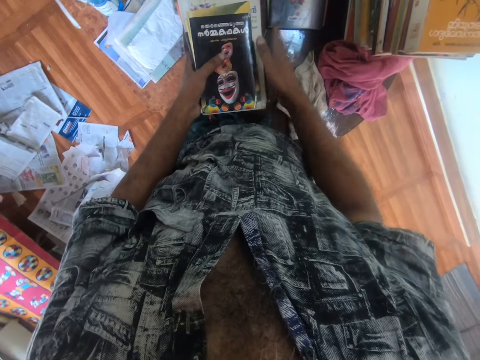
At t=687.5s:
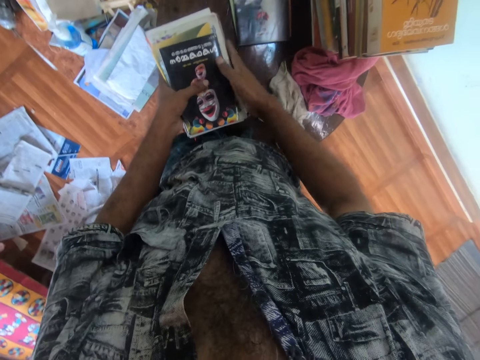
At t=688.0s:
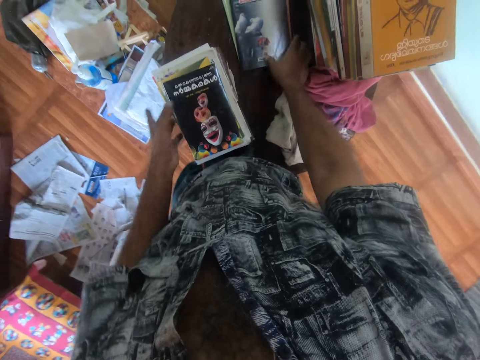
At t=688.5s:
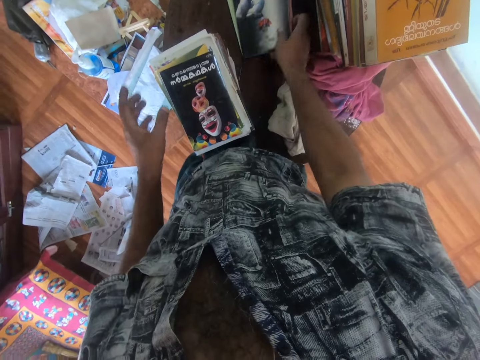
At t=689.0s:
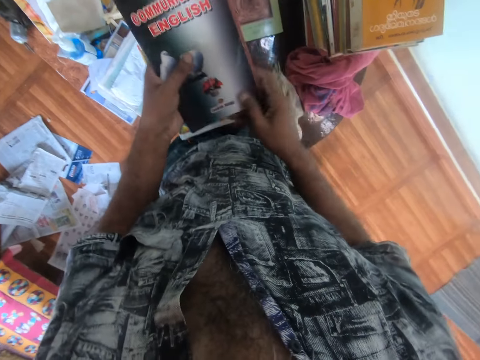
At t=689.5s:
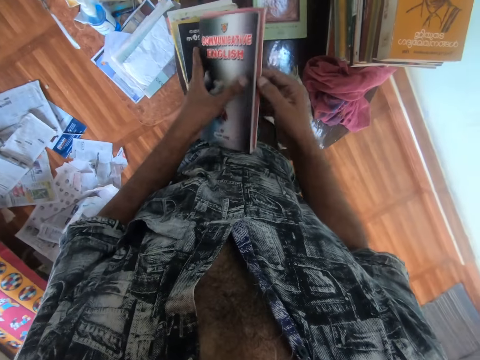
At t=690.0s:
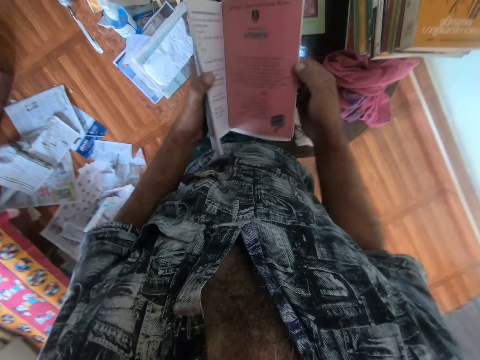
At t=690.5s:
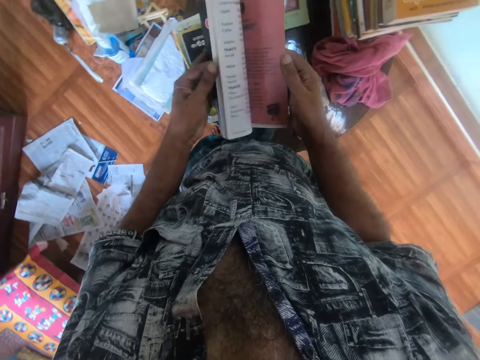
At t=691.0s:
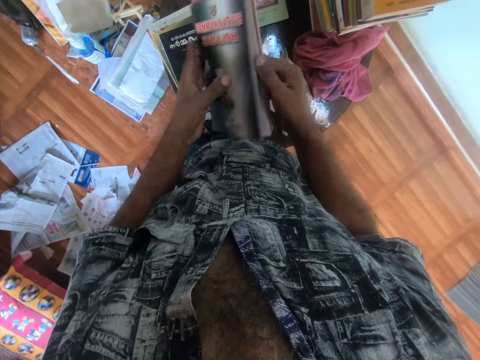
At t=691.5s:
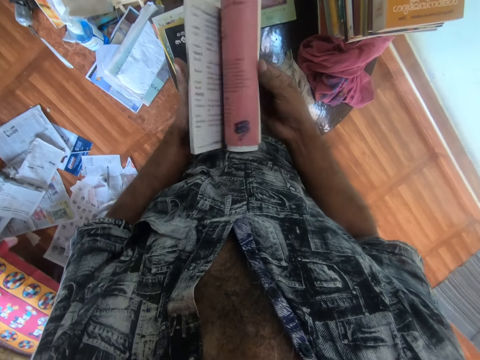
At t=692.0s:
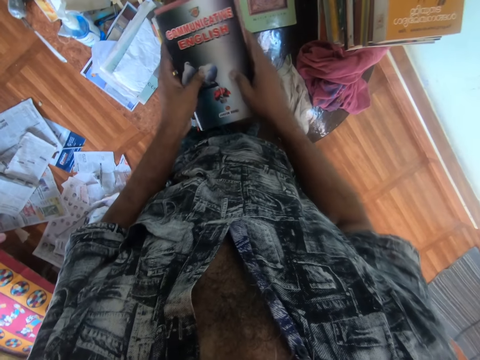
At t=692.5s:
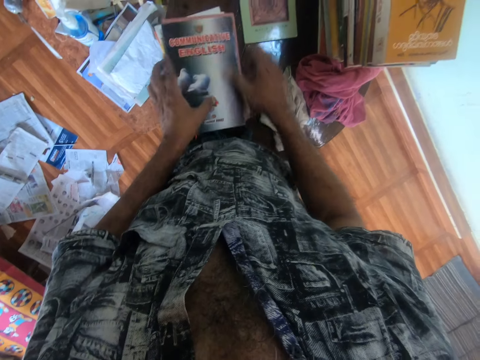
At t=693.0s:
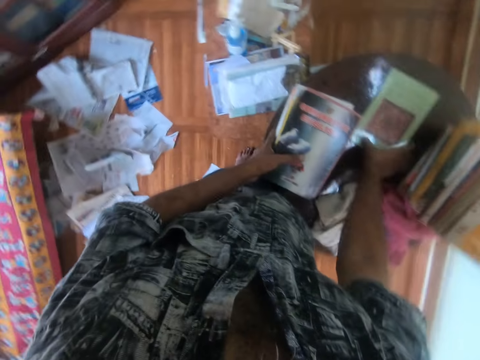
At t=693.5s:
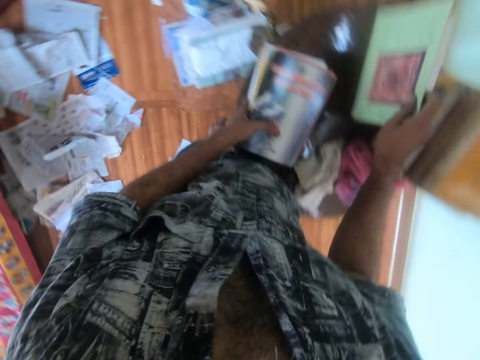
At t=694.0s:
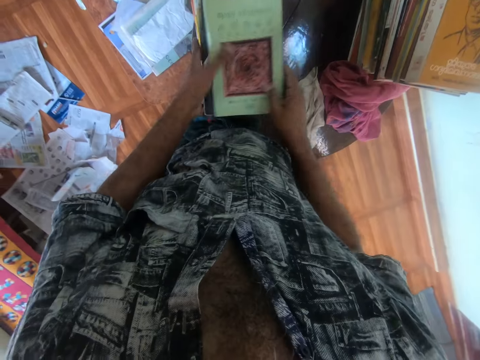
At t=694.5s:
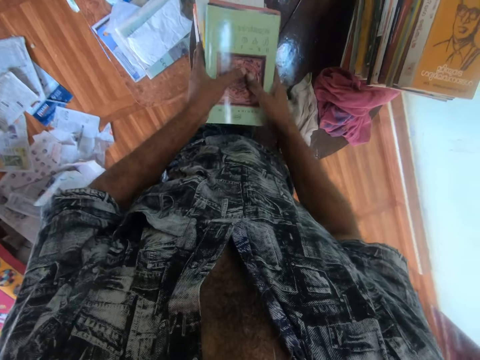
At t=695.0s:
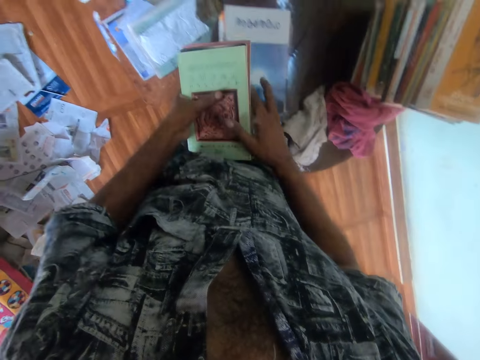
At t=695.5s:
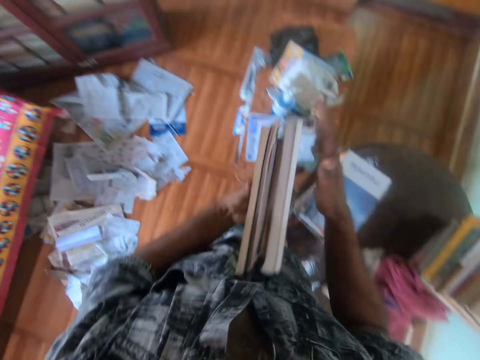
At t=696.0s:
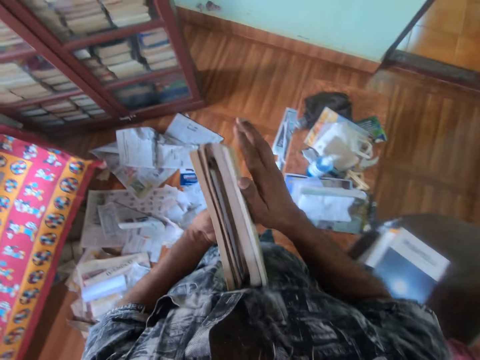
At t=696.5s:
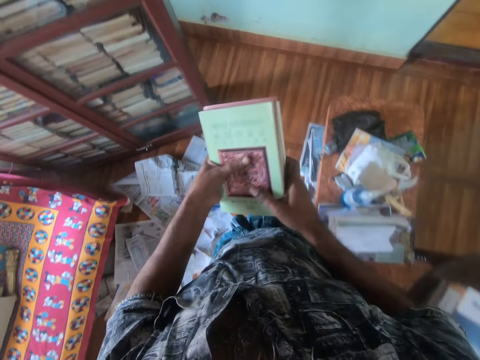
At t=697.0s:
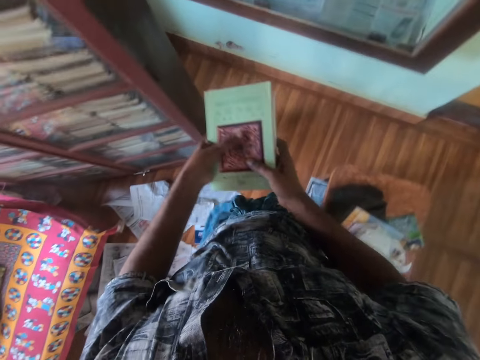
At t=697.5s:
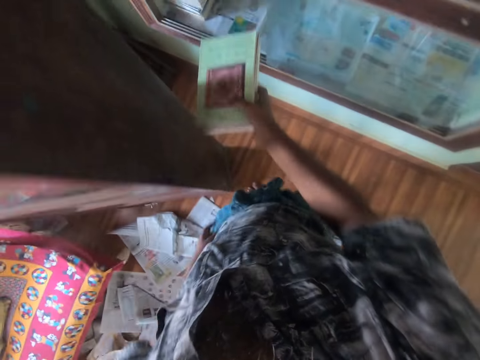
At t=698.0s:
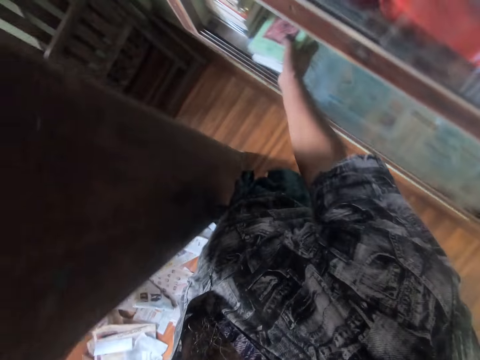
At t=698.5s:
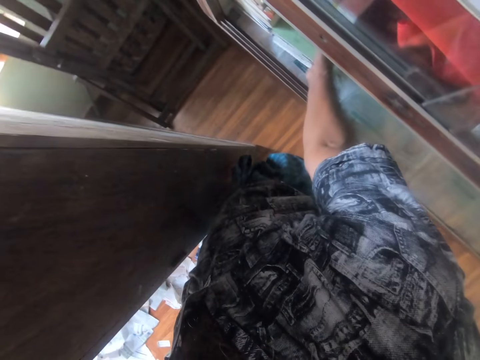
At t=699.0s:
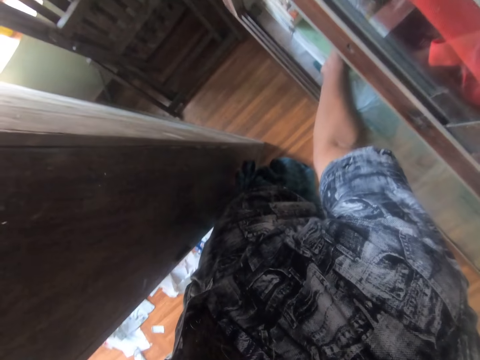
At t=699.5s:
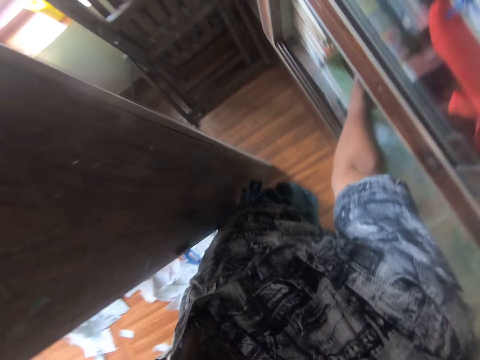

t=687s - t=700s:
The camera wearer arranges the books on the table with both hands. He picks a book from the pile of books on the table with his right hand. He transfers the book from his right hand to his left hand. He opens the book in his left hand with his right hand. He places the book on the books on the table with both hands. He picks a book from the pile of books on the table with his right hand. He places the book on the books on the table with his right hand. He picks some books from the books on the table with both hands. He removes his right hand from the books in both hands. He walks towards the shelf. He arranges the books in his left hand with his right hand. He removes his right hand from the books in both hands. He transfers the books from his left hand to his right hand. He places the books in the shelf with his right hand.

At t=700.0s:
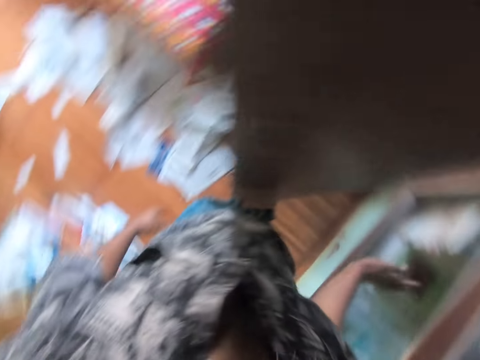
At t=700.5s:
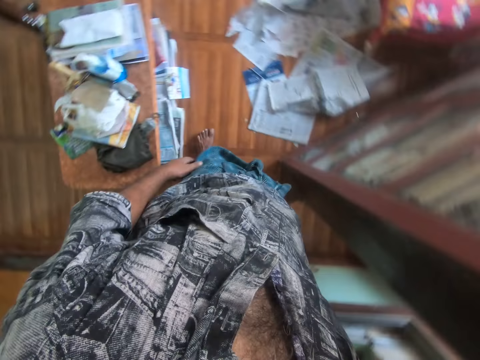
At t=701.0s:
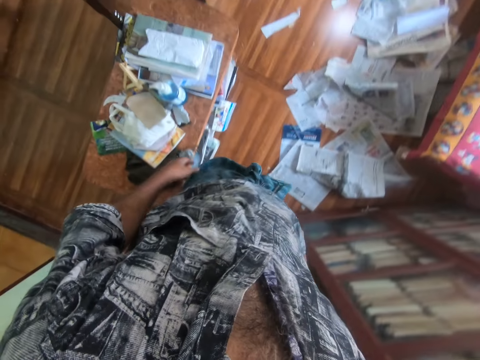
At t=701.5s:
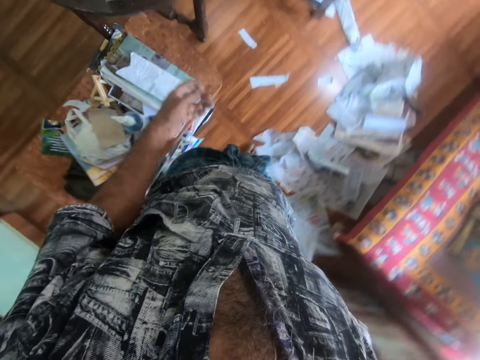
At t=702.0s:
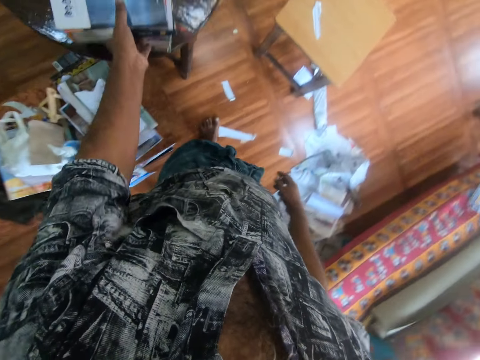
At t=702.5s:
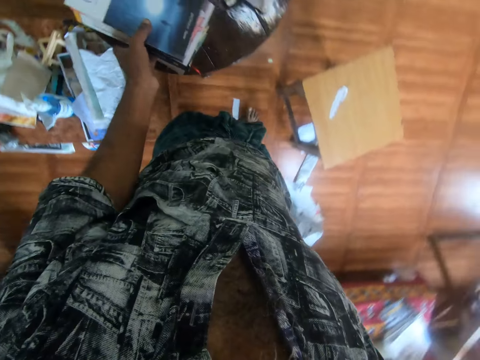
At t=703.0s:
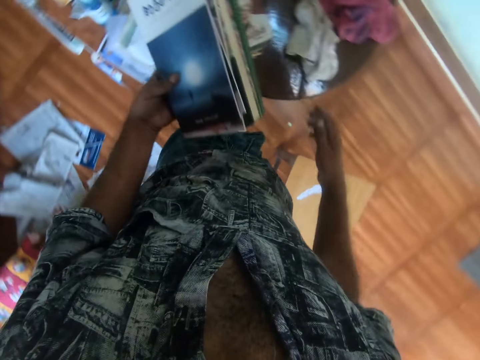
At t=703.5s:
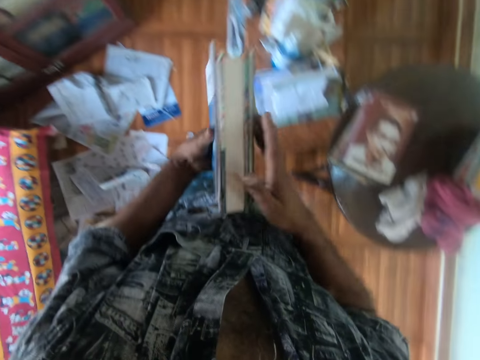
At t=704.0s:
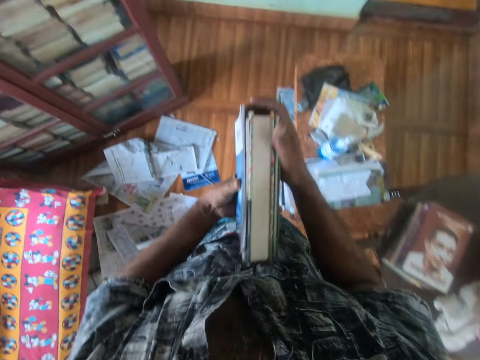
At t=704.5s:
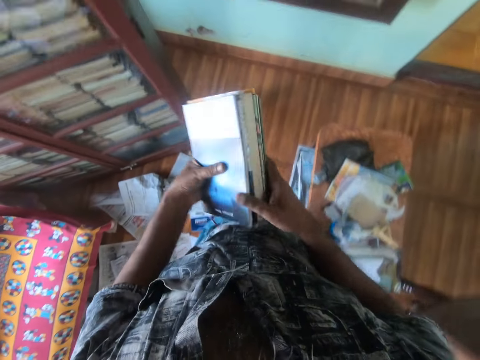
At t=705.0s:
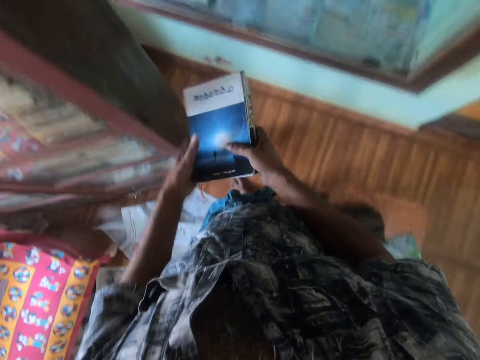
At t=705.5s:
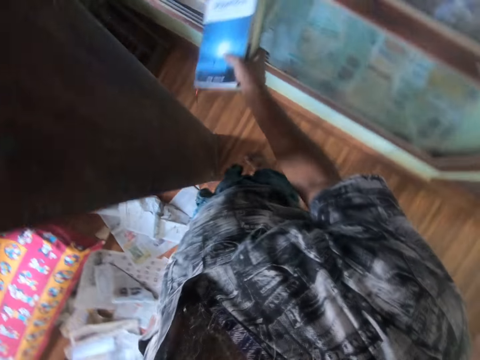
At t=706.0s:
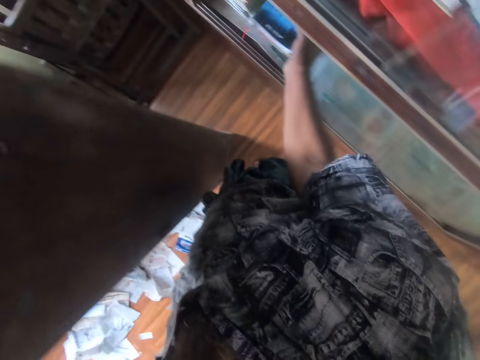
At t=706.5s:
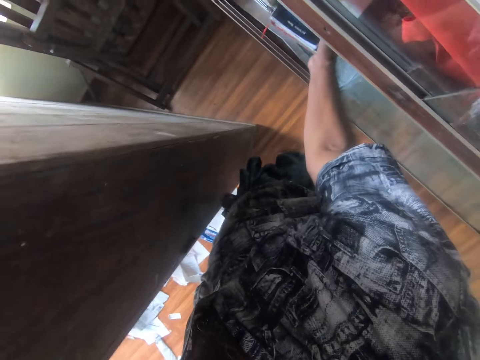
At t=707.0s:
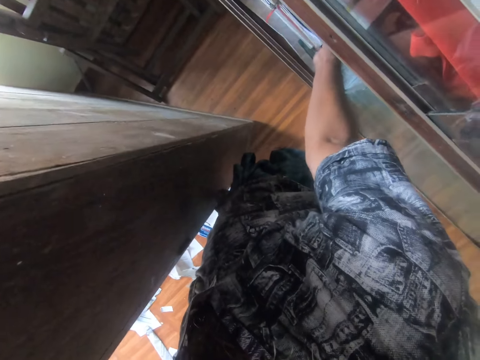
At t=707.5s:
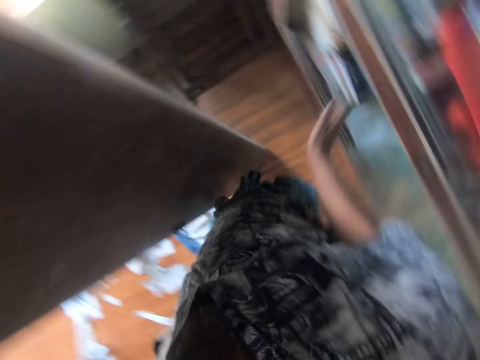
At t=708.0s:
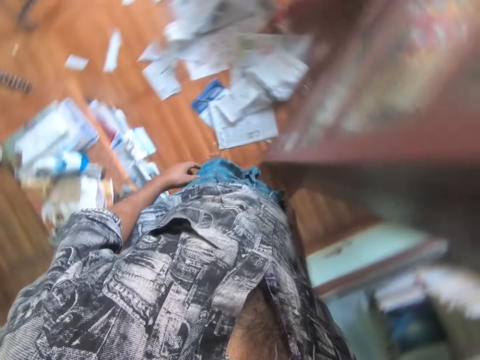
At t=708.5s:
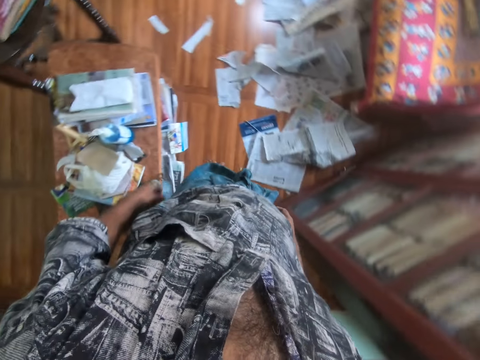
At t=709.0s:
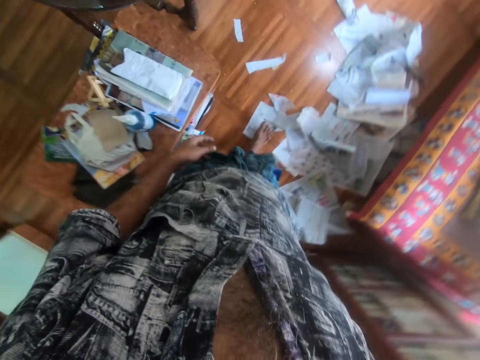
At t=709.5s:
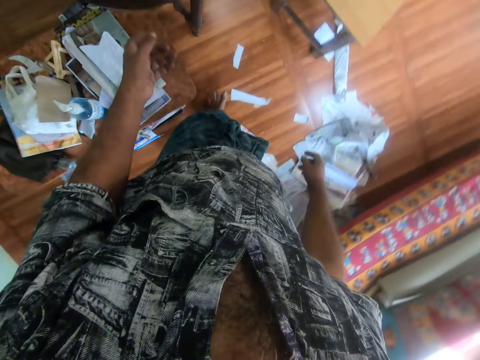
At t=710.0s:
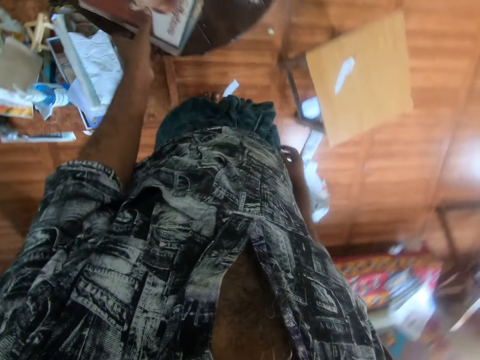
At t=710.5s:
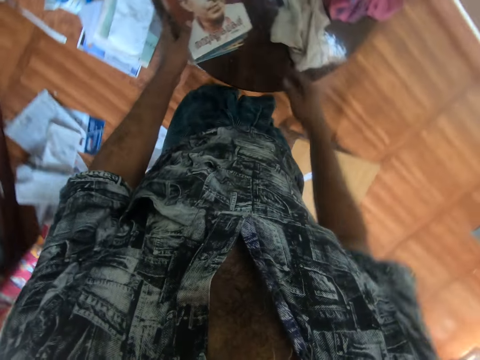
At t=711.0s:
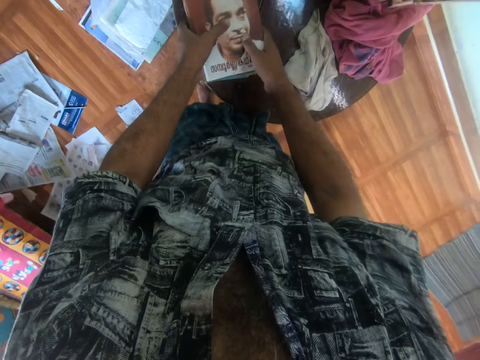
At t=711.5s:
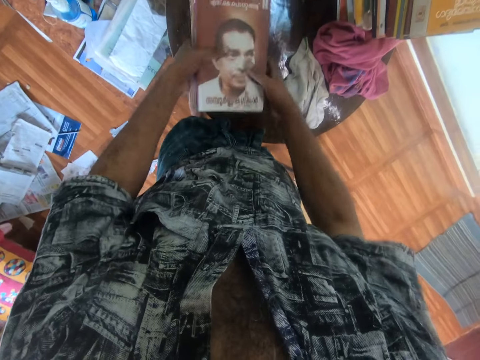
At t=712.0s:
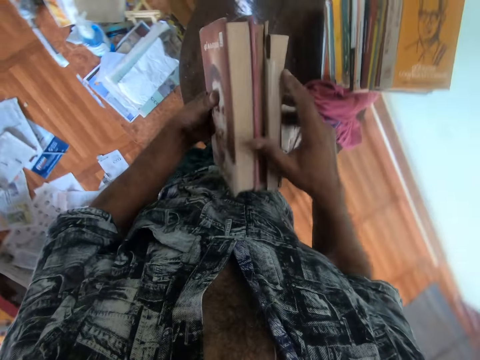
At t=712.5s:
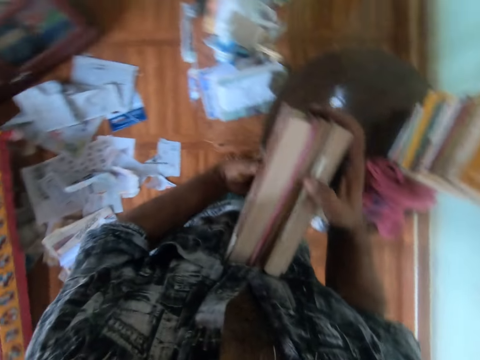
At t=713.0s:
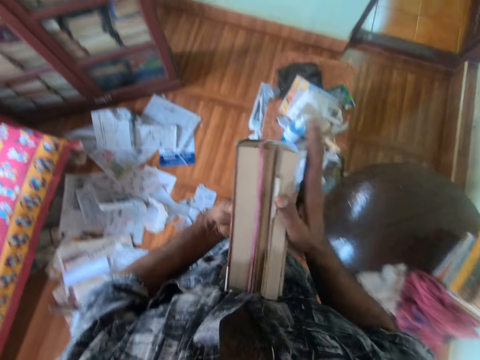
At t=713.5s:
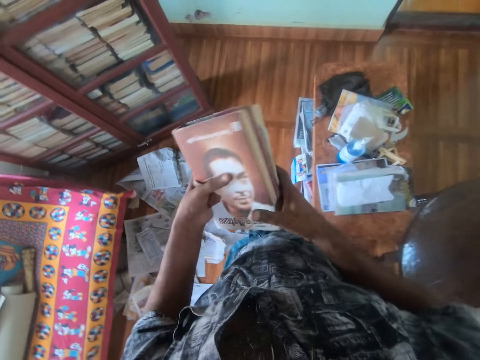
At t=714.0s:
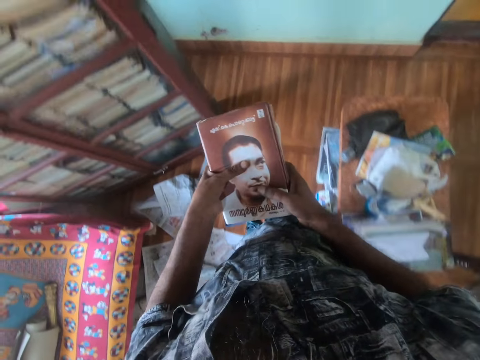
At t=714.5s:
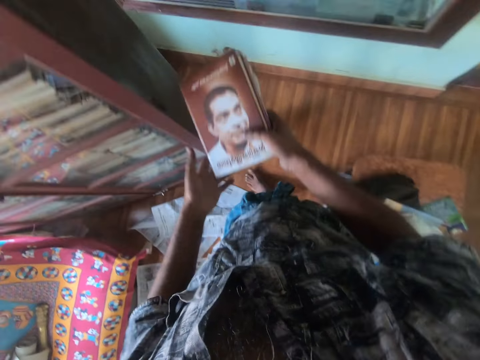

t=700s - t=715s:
The camera wearer walks towards the table. He picks some books from the books on the table with both hands. He arranges the books in his left hand with his right hand and walks towards the shelf. He transfers the books from his left hand to his right hand. He places the books in the shelf with his right hand. He walks towards the table. He picks up the books on the table with both hands. He arranges the books in both hands with his right hand. He walks towards the shelf. He holds the books with both hands. He removes his left hand from the books in both hands.
